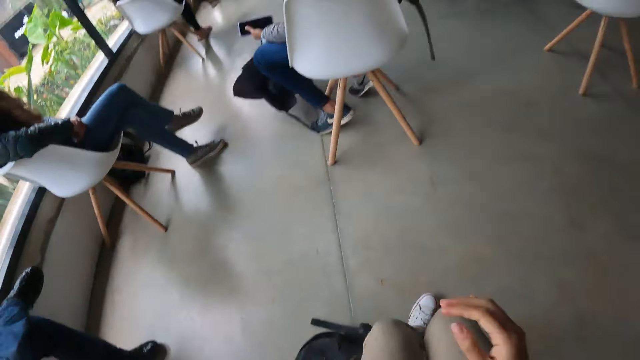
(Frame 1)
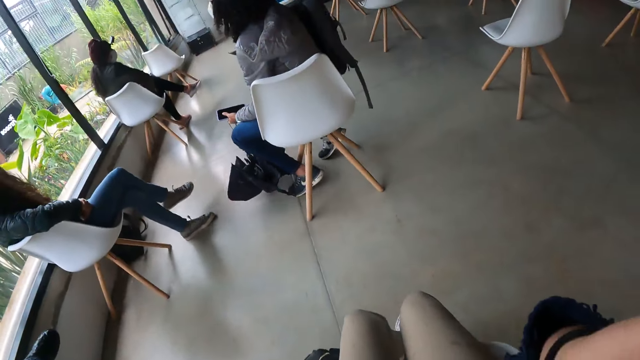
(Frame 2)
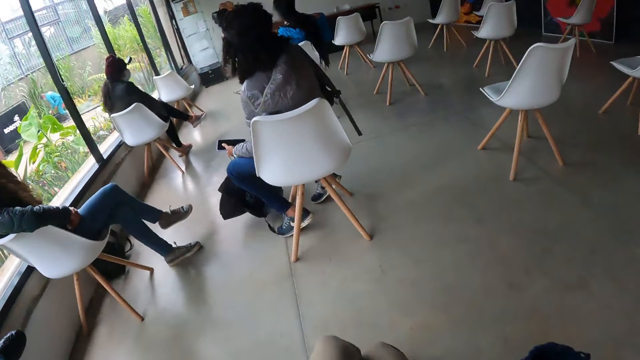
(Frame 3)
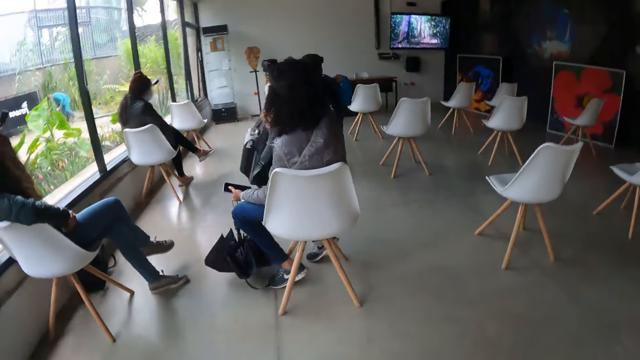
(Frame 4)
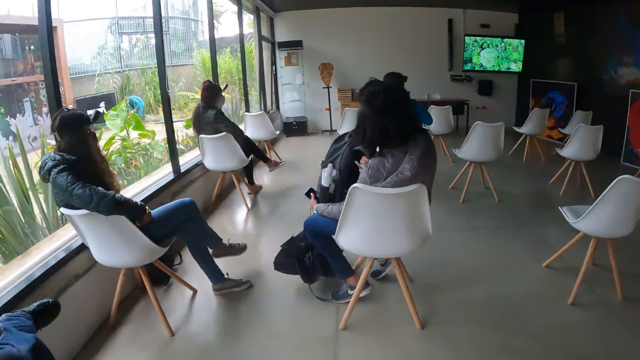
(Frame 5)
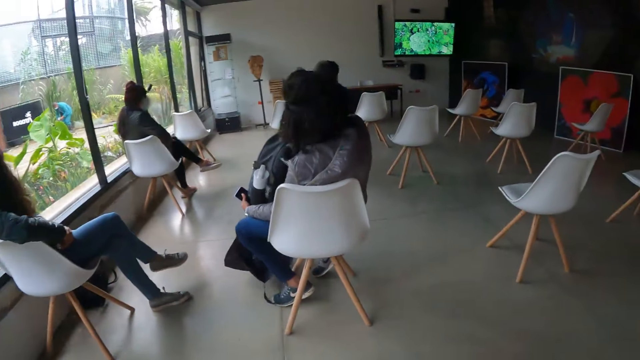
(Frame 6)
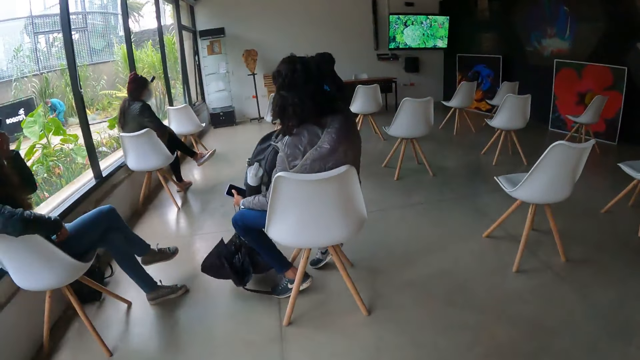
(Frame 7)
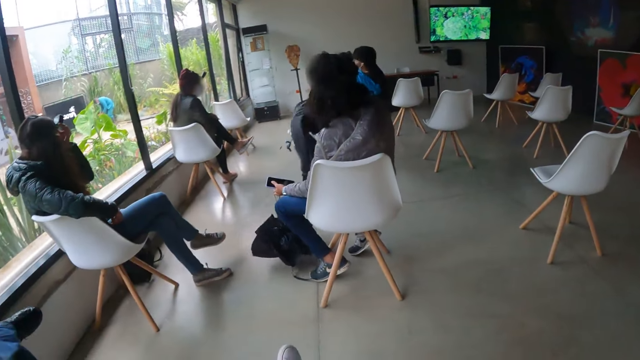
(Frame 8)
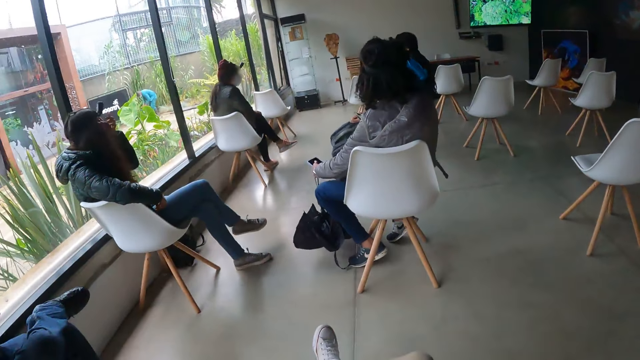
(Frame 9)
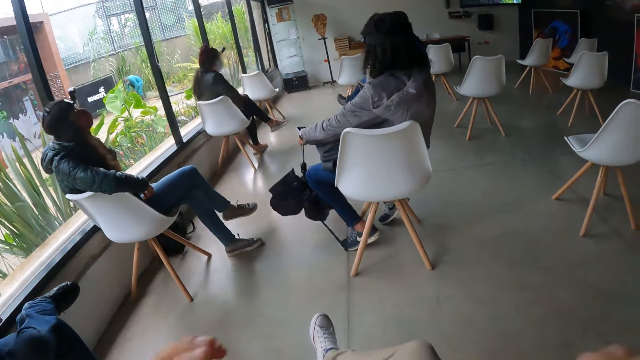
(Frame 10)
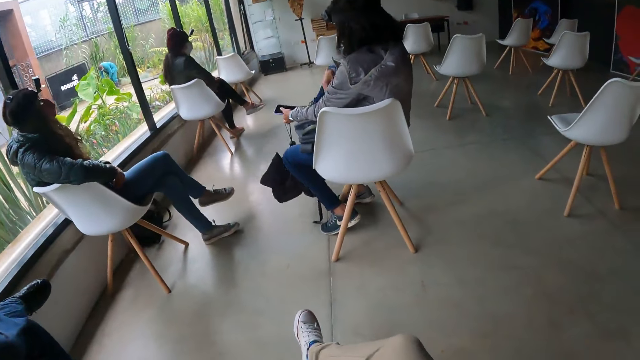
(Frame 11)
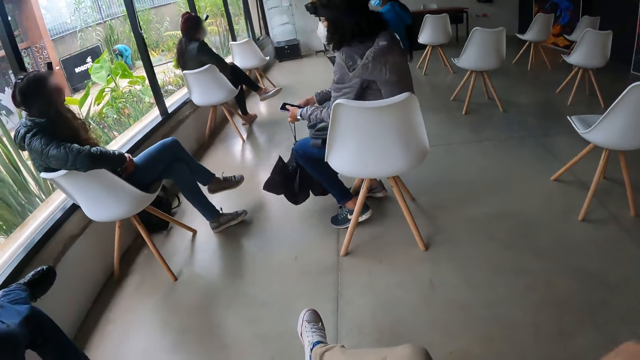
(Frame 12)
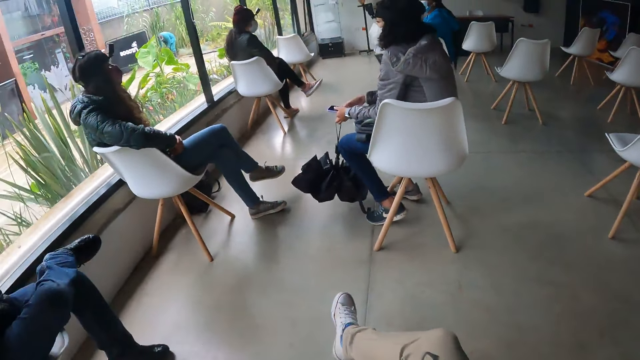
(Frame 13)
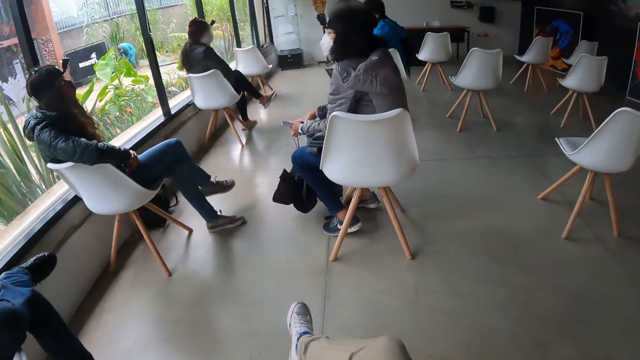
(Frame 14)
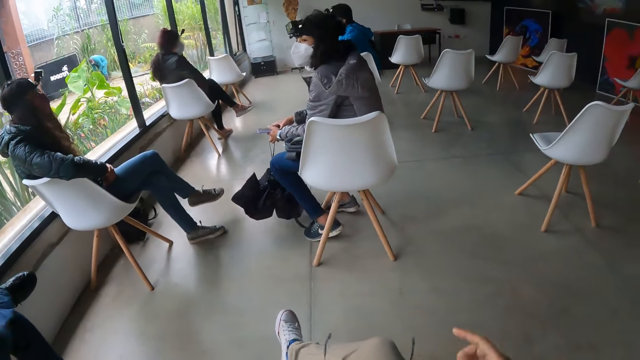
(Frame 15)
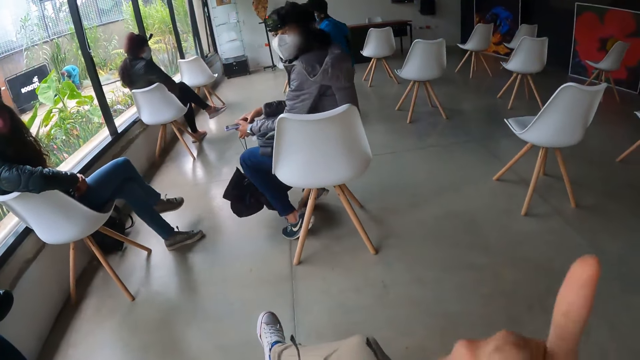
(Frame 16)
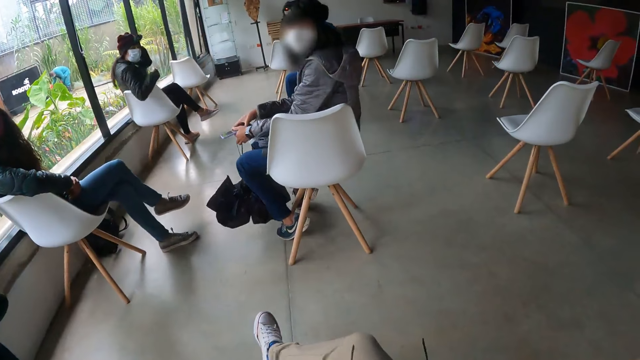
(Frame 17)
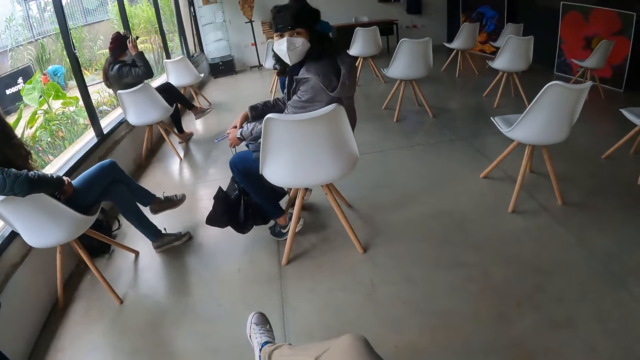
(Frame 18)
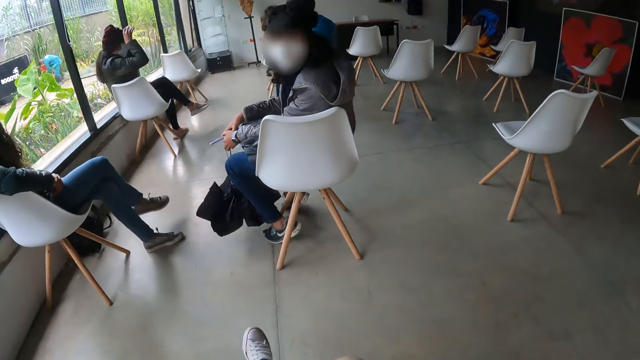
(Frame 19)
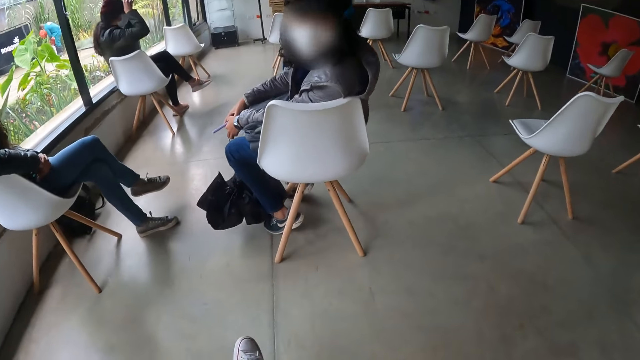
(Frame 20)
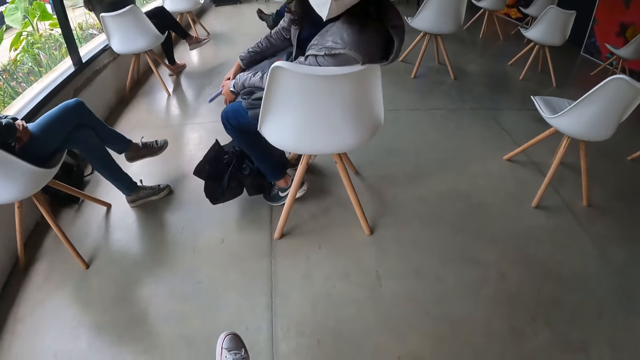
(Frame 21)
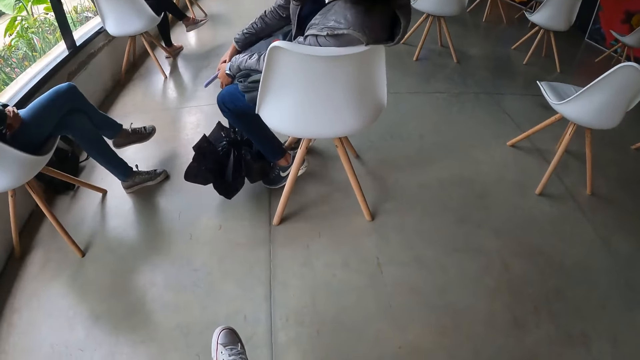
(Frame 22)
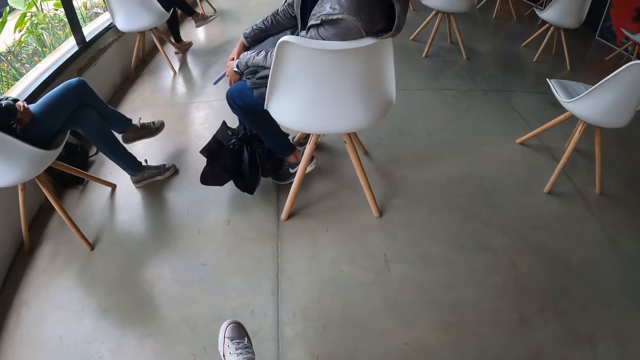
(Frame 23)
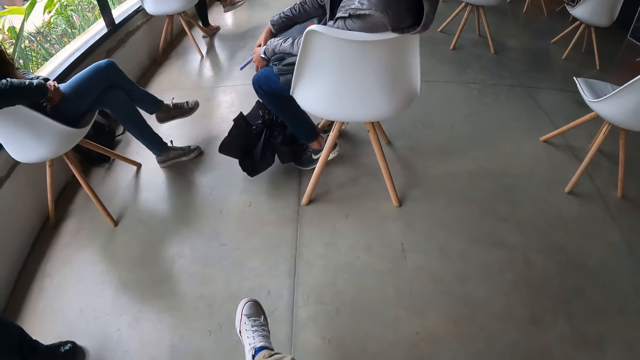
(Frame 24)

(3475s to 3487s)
The camera wearer raises her right hand towards her face. She removes the eye glasses with her hands. She cleans her eyes with her right hand. She interacts with the woman.

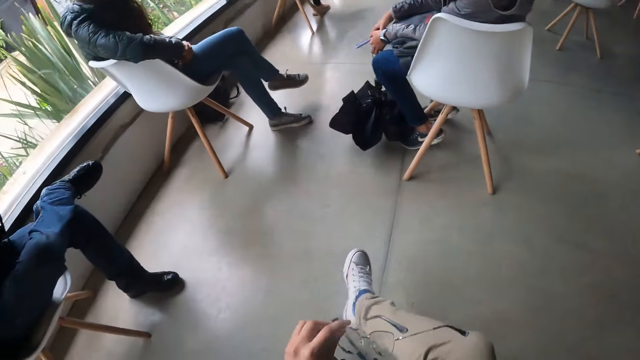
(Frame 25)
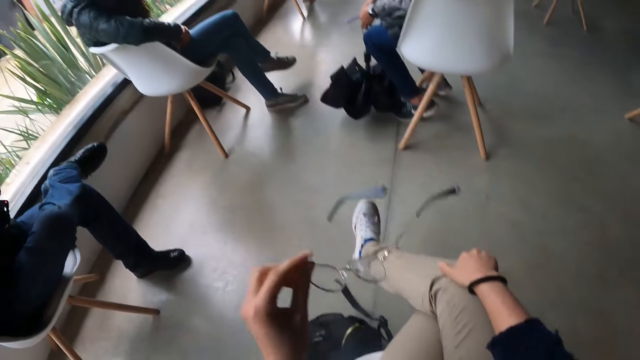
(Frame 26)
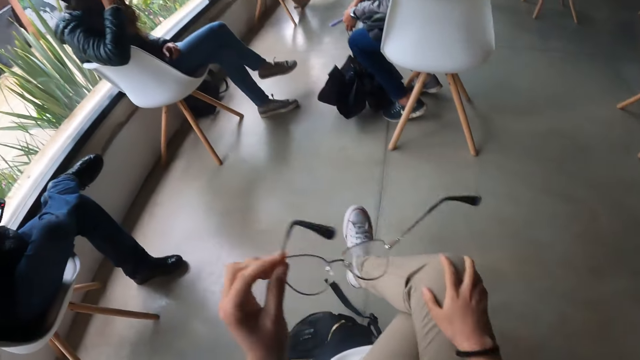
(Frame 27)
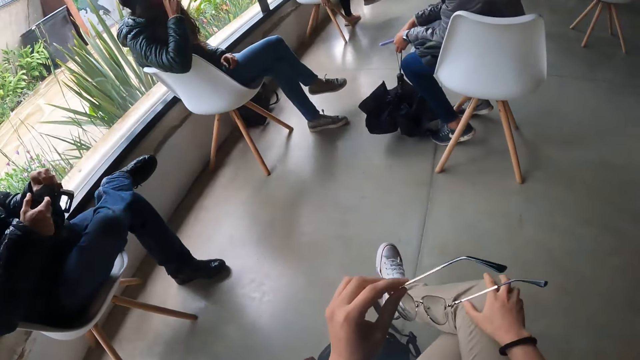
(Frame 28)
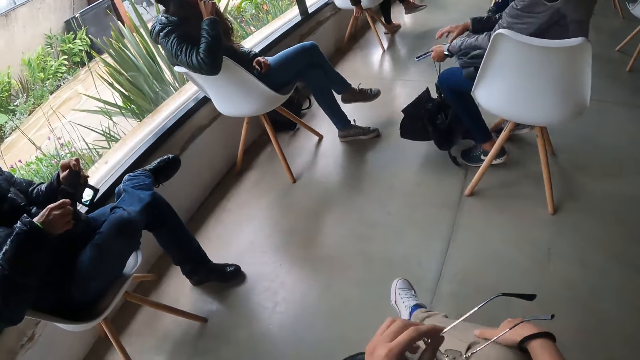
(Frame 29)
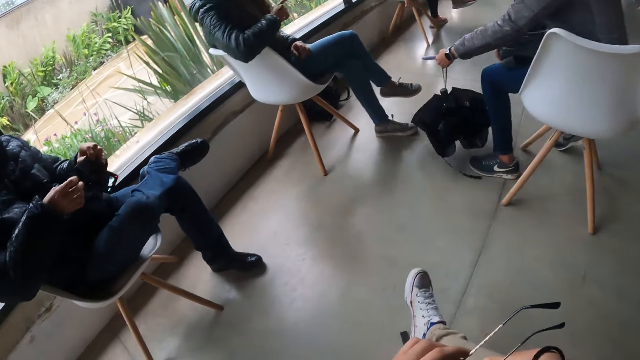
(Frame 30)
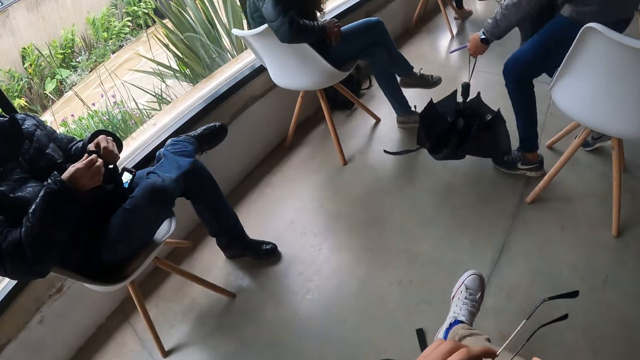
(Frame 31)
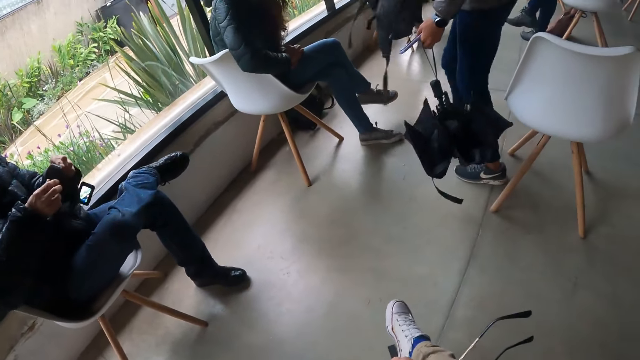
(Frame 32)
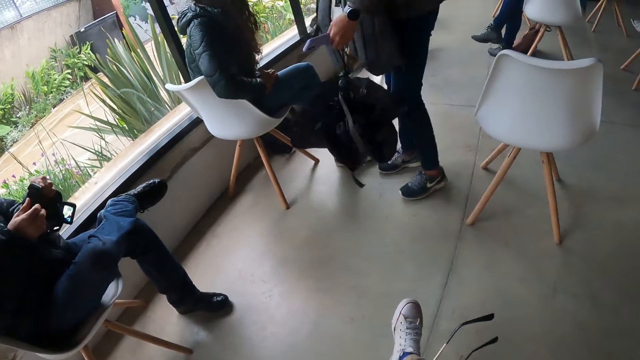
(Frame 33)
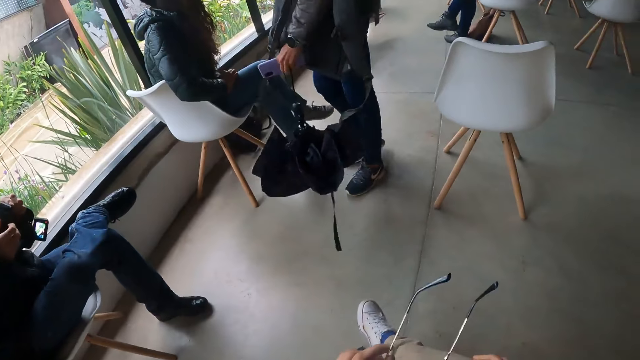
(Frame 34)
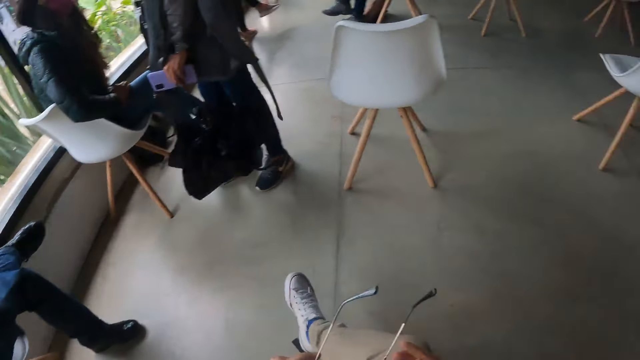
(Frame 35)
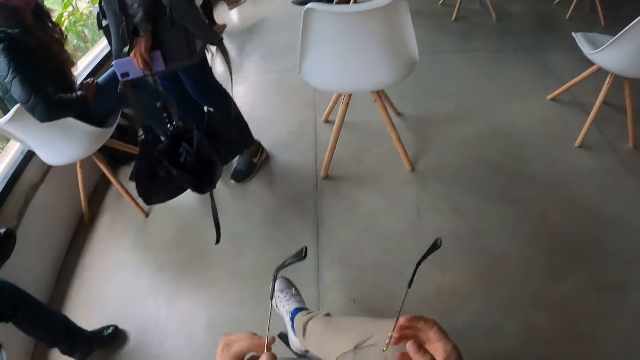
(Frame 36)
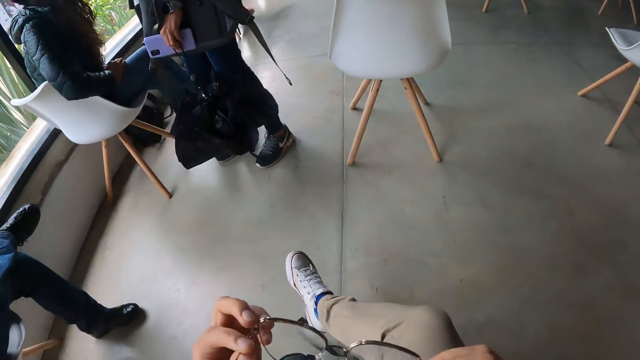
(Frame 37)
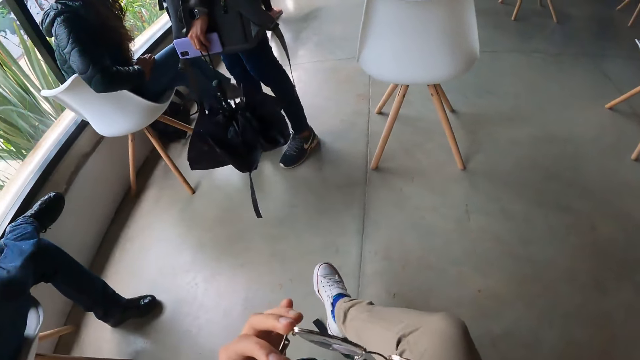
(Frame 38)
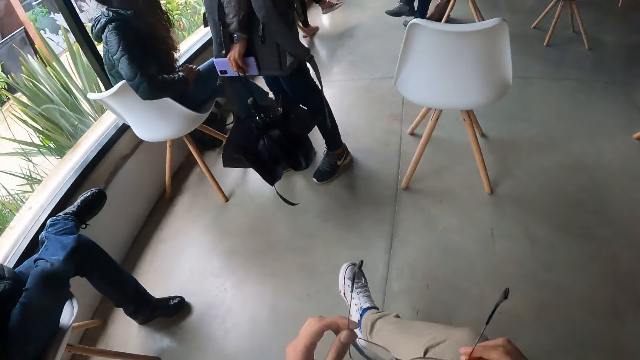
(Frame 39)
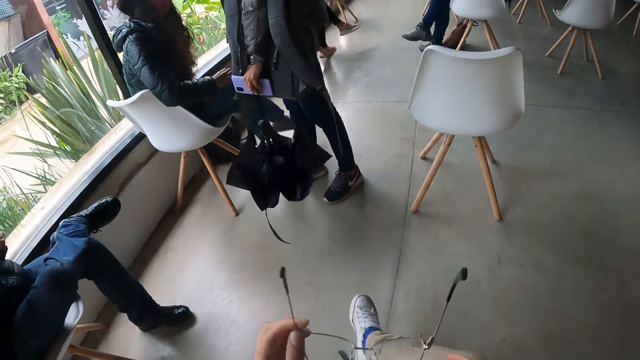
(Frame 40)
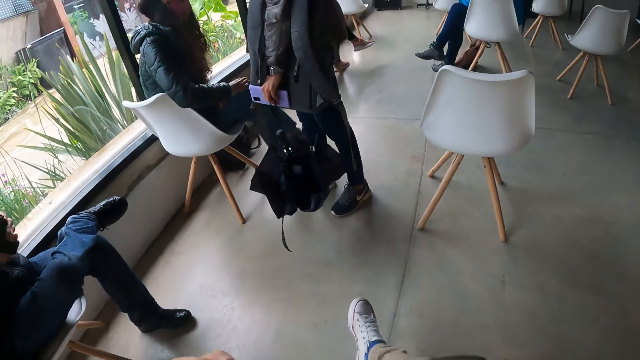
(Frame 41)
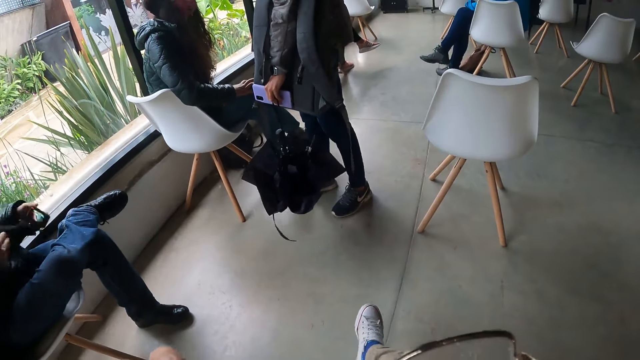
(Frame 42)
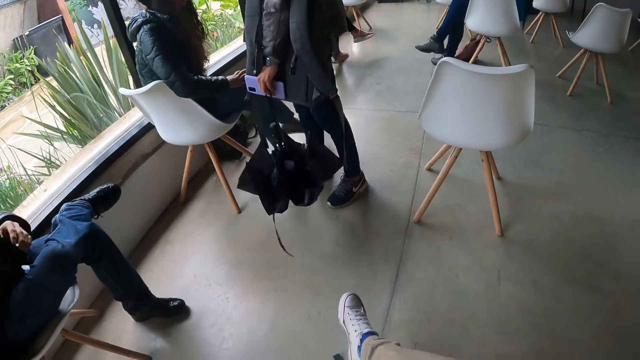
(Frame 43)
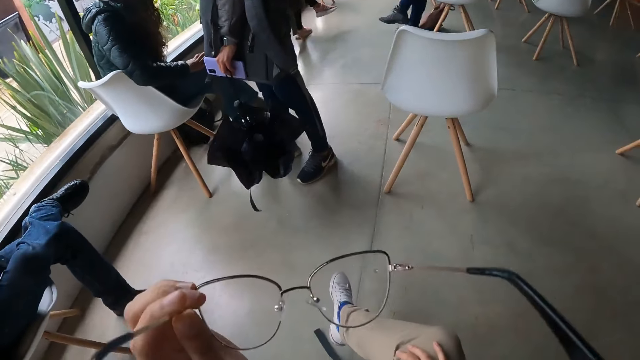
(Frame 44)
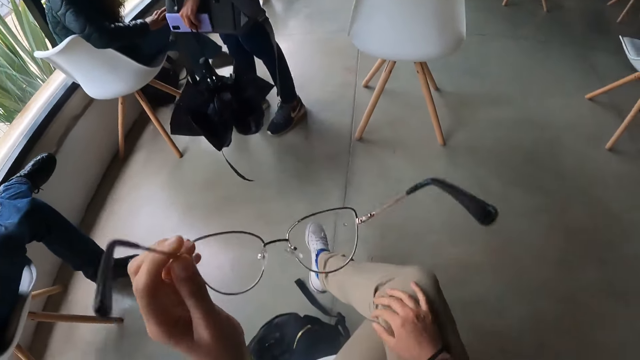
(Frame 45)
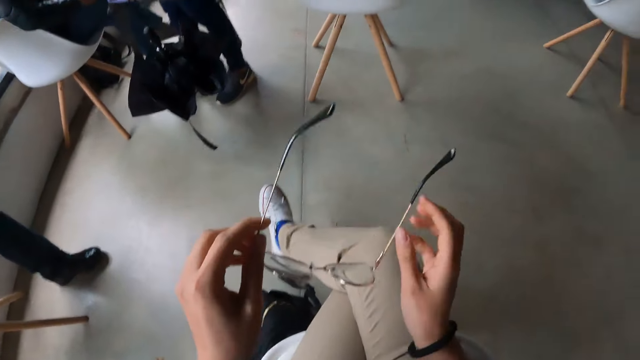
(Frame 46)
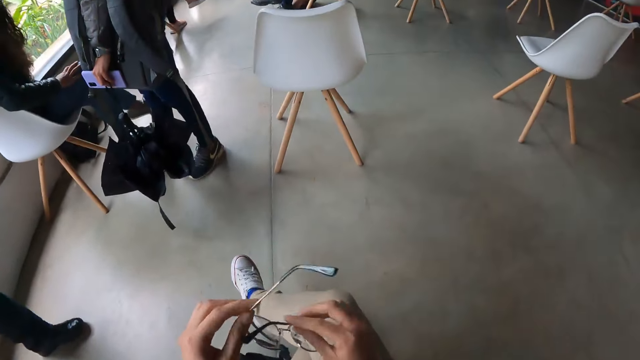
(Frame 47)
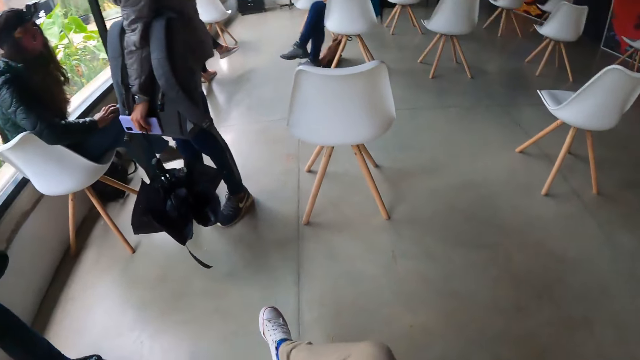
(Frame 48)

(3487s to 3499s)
The camera wearer adjusts herself with her right hand. She holds the eye glasses or sunglasses with her left hand. The woman gets up from the chair. The woman interacts with another woman. The camera wearer wears the eye glasses with her hands. She looks at the sunglasses. She lowers the eyeglasses with her hands. She folds the eye glasses with her hands.
